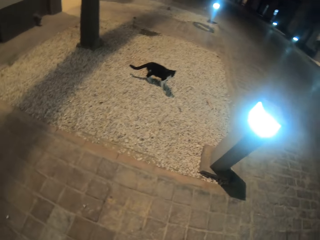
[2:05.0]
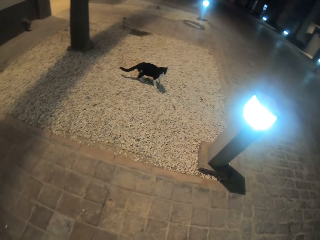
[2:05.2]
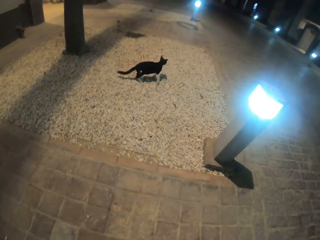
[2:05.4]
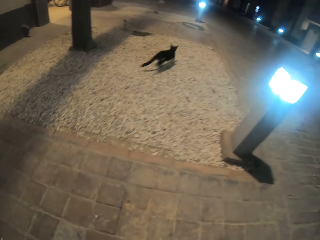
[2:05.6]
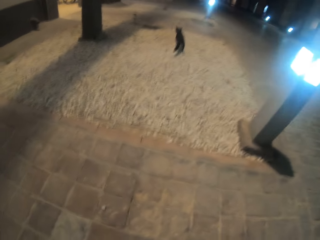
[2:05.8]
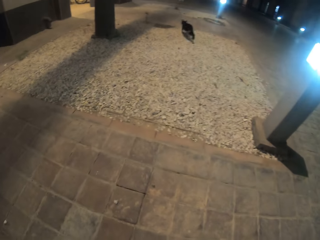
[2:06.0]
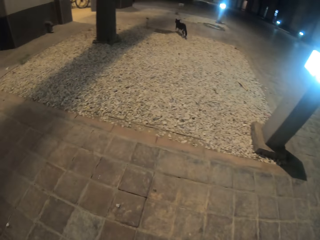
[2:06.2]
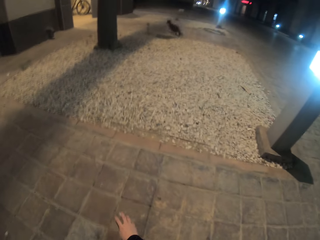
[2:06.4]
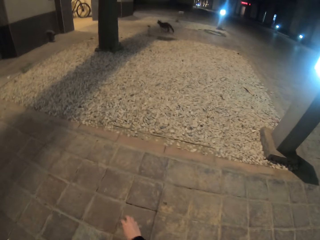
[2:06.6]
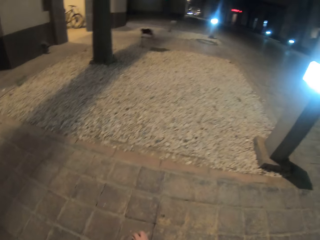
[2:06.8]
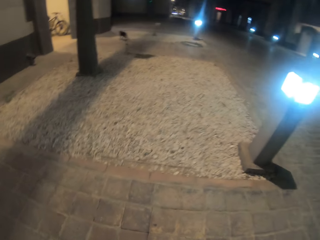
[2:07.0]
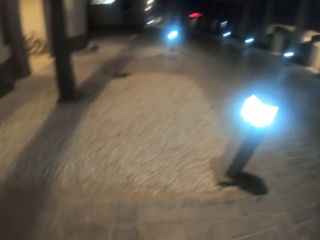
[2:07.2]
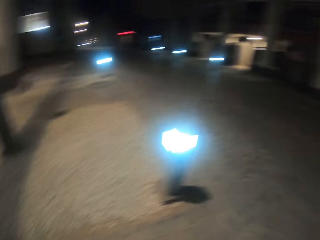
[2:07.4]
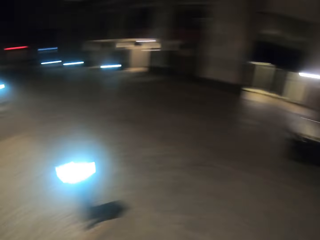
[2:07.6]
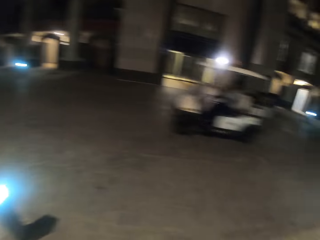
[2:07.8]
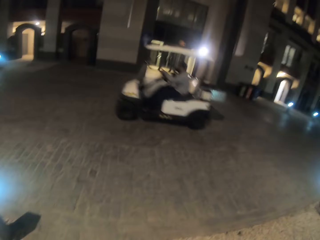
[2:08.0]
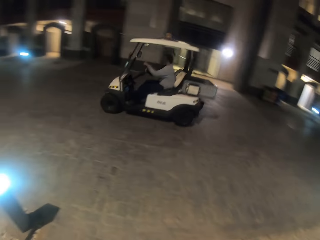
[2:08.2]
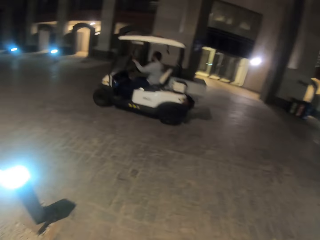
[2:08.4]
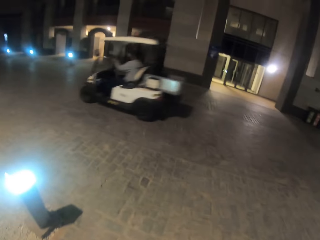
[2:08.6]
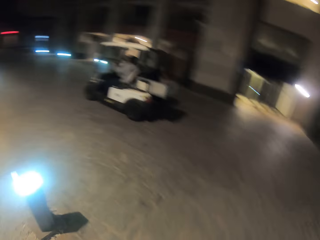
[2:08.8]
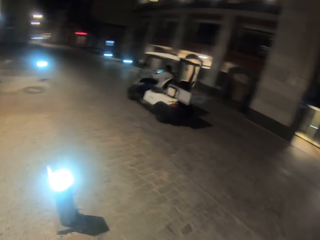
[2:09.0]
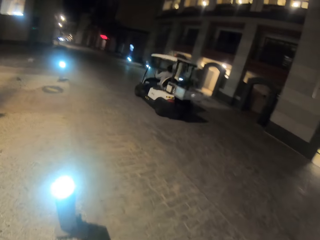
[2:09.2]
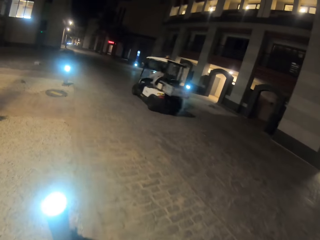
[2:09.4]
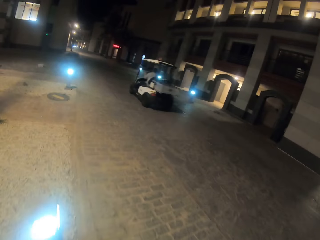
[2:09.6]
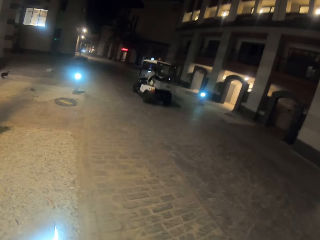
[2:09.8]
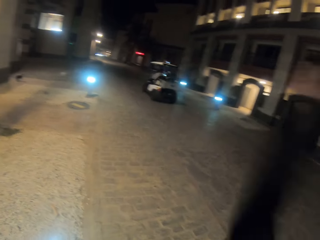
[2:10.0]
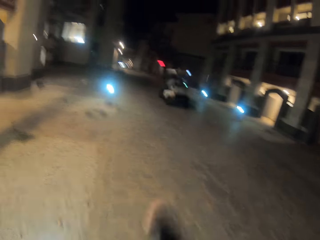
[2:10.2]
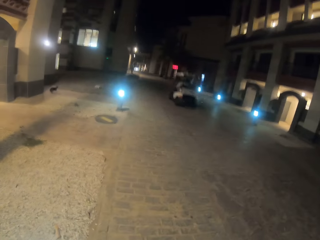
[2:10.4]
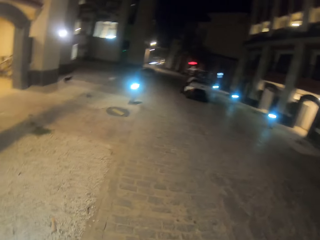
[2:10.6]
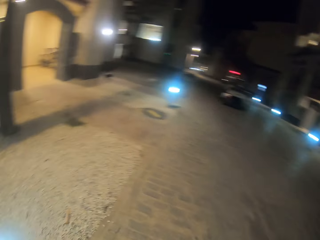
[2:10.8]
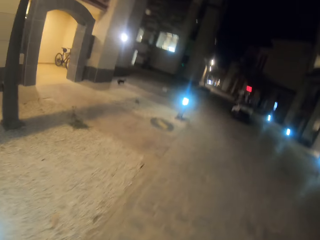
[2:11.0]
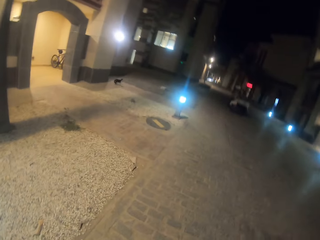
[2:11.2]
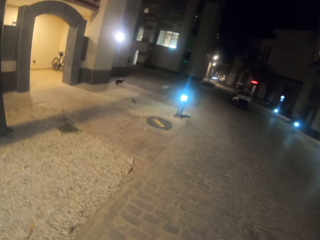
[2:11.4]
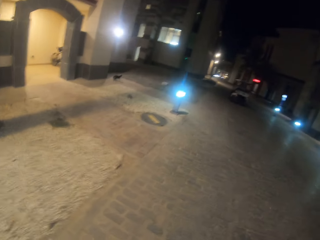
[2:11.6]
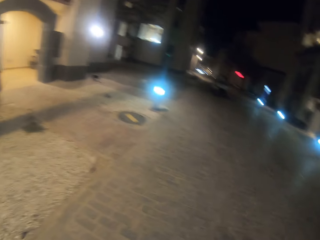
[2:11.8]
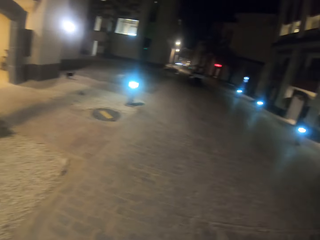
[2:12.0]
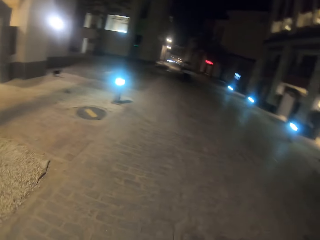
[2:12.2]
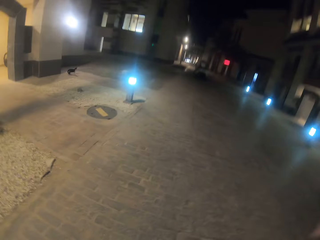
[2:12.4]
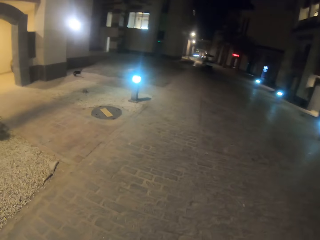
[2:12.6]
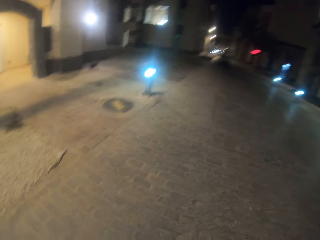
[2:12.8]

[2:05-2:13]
The camera wearer moves the right hand. They walk on the road. They move the right hand.
